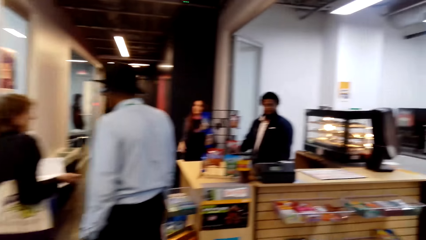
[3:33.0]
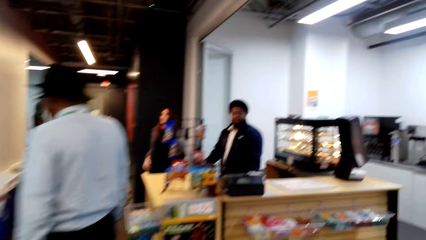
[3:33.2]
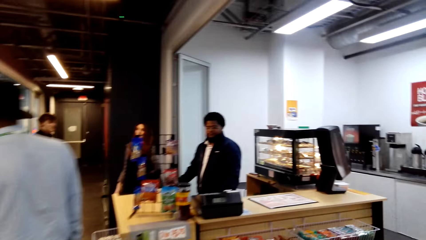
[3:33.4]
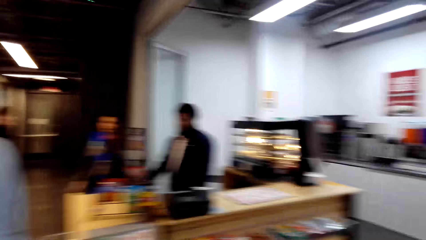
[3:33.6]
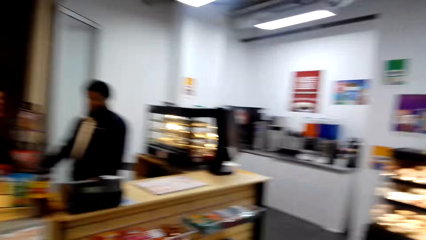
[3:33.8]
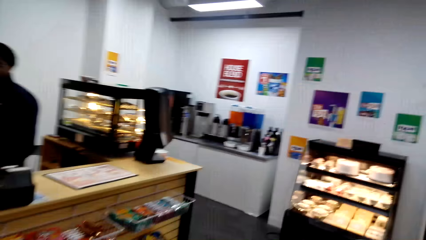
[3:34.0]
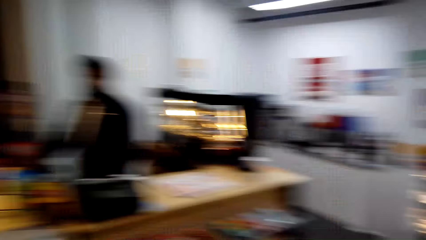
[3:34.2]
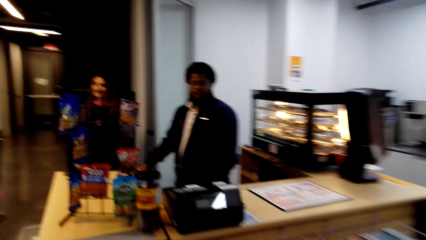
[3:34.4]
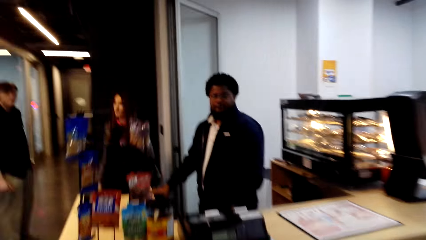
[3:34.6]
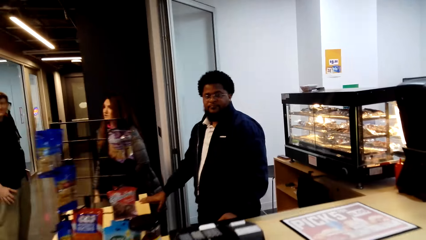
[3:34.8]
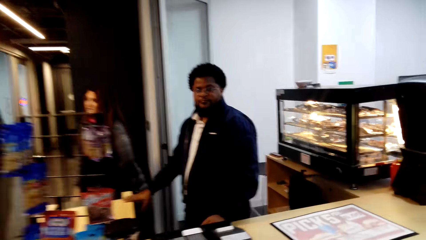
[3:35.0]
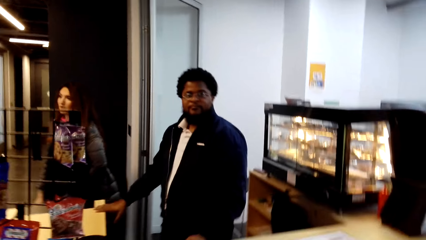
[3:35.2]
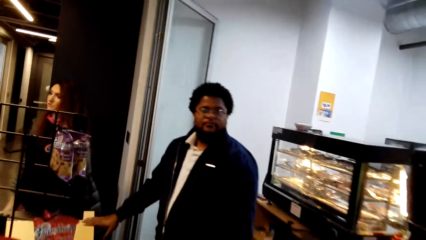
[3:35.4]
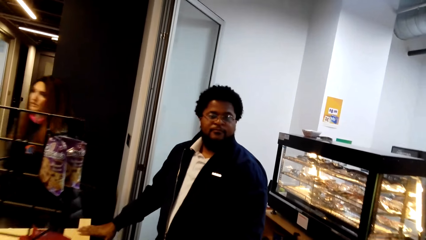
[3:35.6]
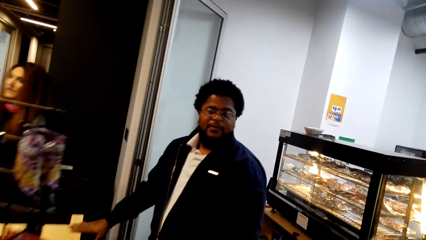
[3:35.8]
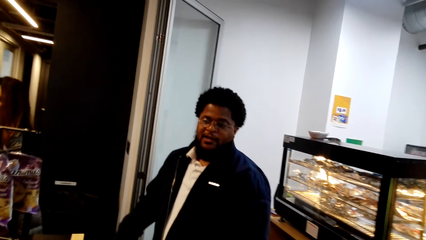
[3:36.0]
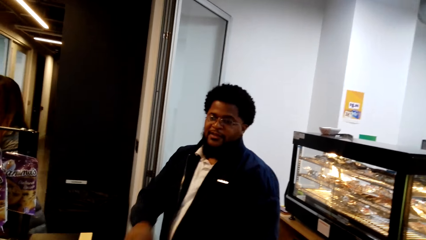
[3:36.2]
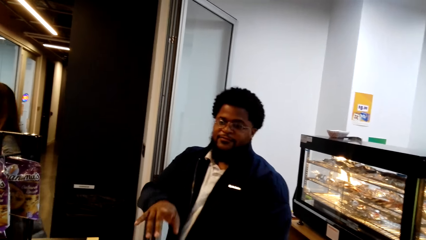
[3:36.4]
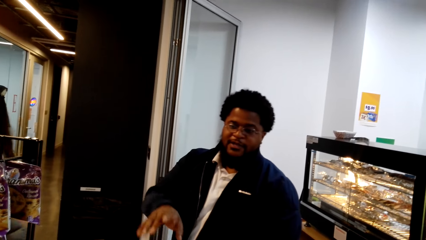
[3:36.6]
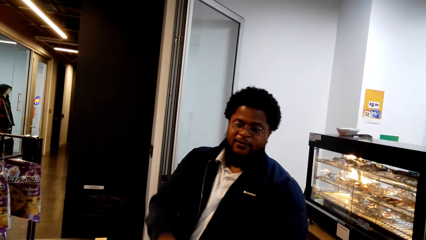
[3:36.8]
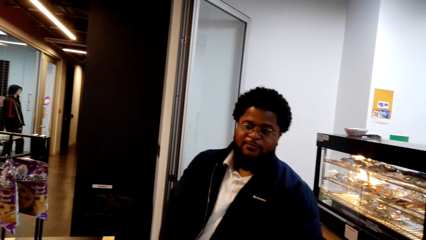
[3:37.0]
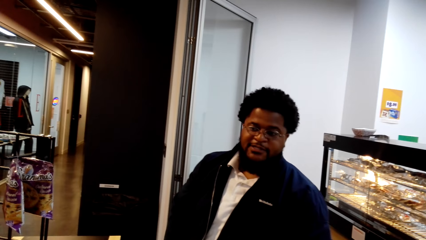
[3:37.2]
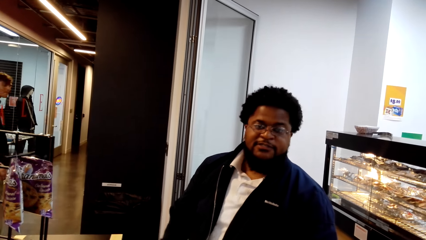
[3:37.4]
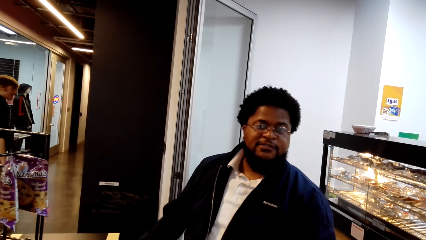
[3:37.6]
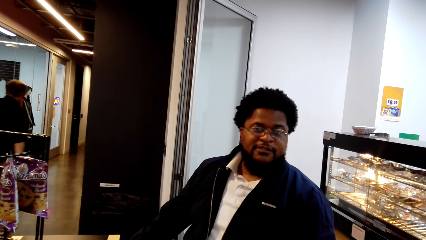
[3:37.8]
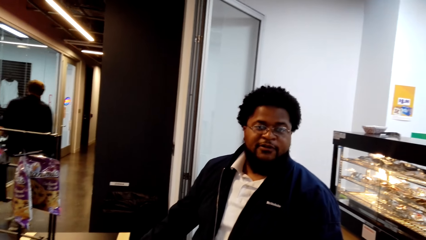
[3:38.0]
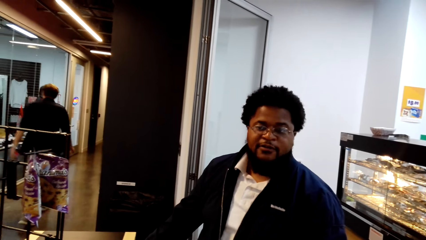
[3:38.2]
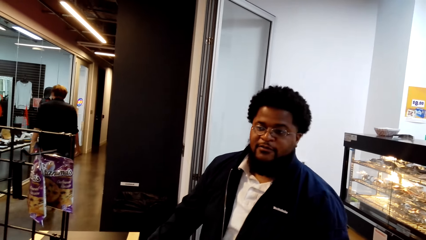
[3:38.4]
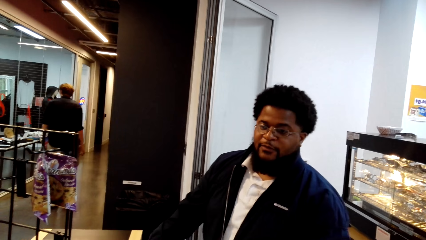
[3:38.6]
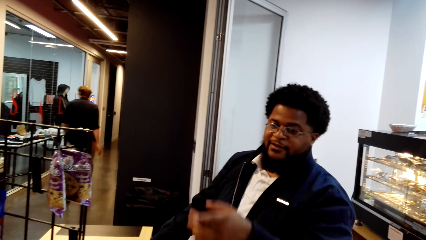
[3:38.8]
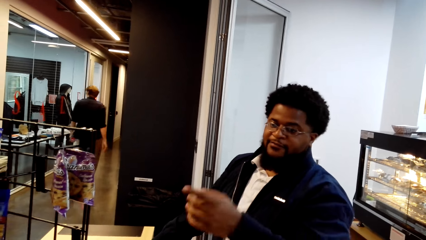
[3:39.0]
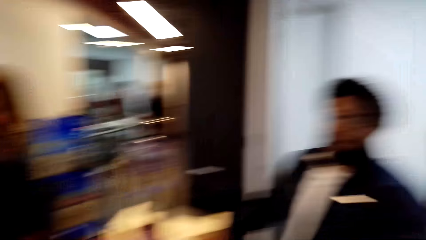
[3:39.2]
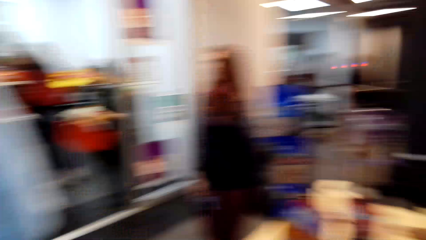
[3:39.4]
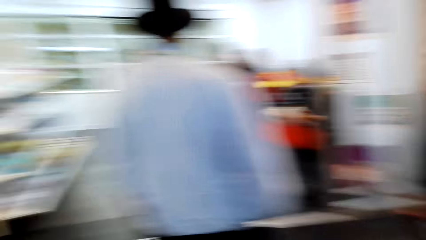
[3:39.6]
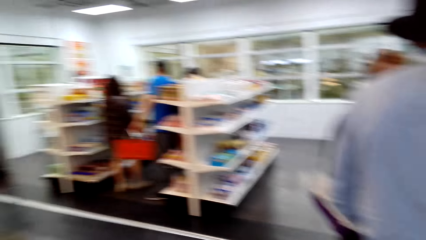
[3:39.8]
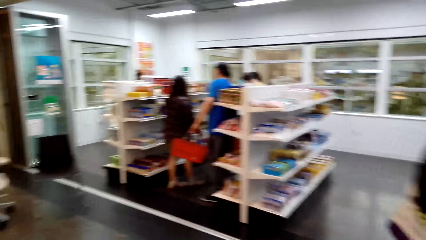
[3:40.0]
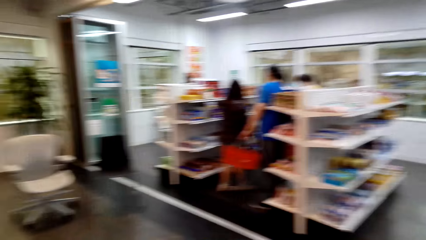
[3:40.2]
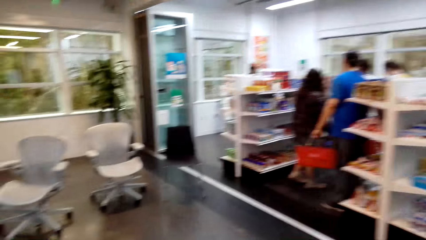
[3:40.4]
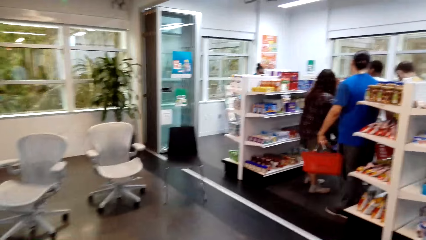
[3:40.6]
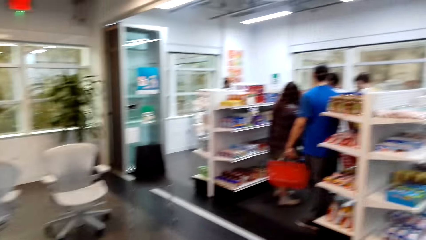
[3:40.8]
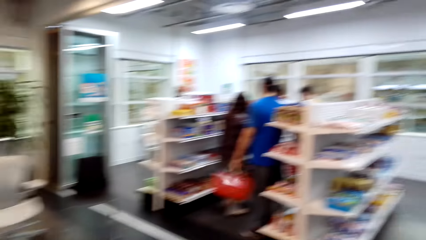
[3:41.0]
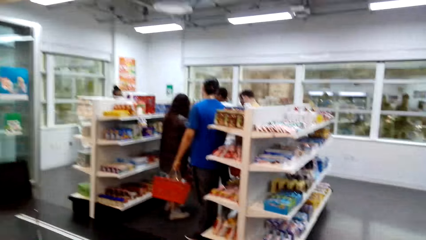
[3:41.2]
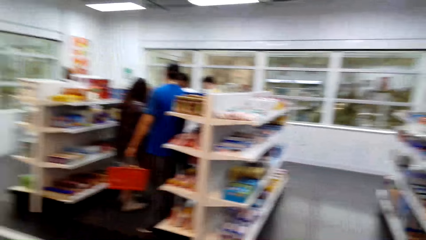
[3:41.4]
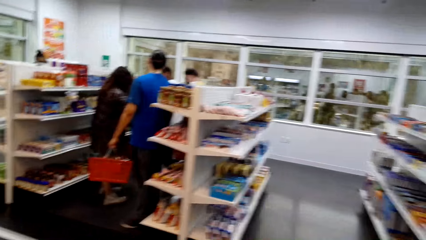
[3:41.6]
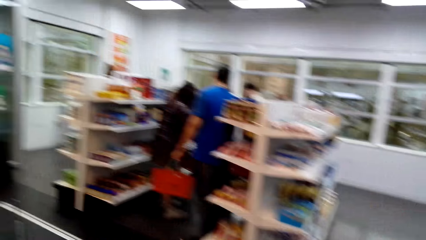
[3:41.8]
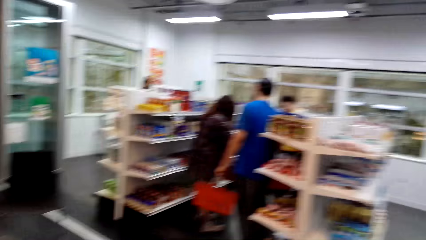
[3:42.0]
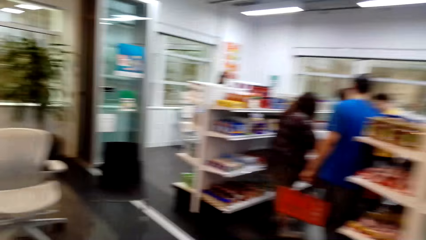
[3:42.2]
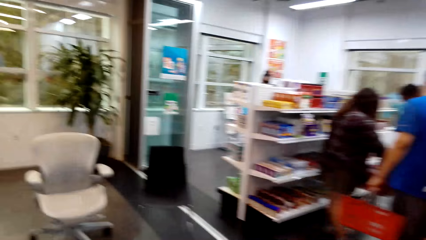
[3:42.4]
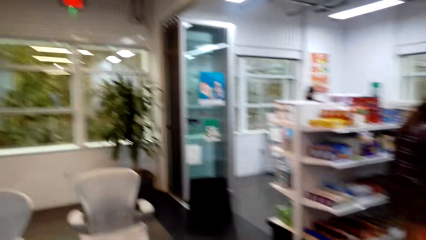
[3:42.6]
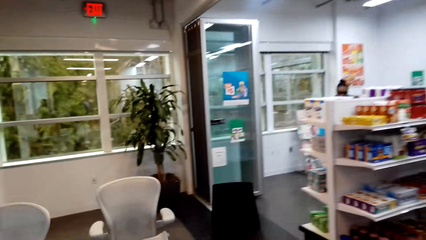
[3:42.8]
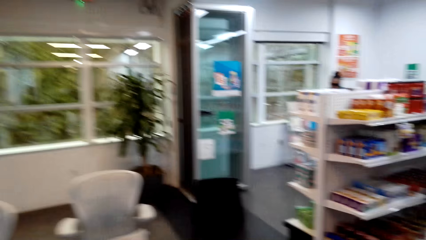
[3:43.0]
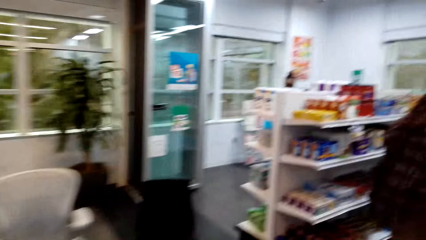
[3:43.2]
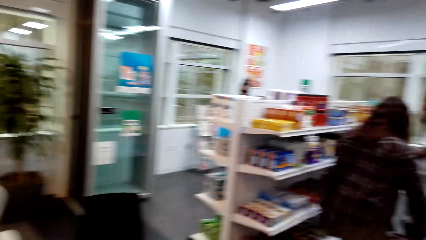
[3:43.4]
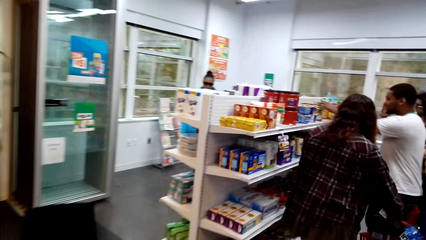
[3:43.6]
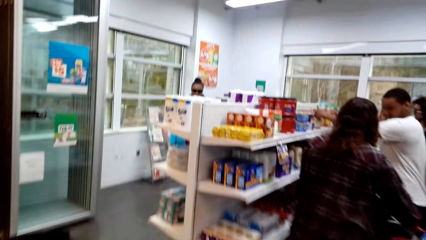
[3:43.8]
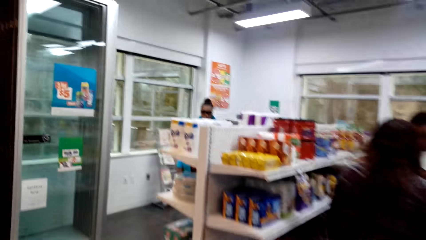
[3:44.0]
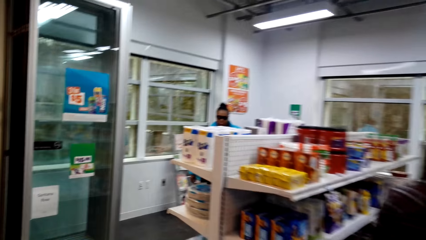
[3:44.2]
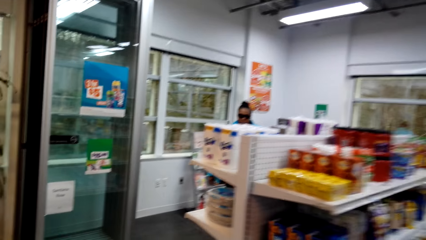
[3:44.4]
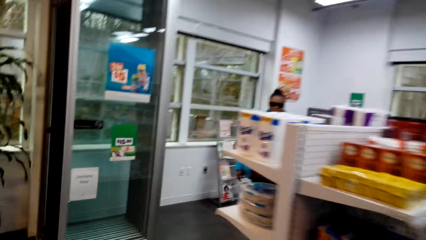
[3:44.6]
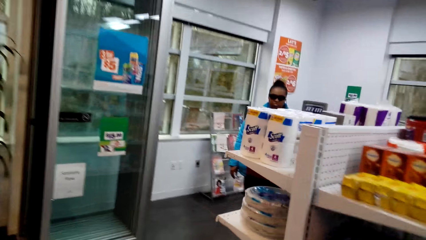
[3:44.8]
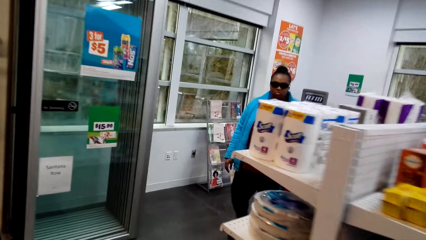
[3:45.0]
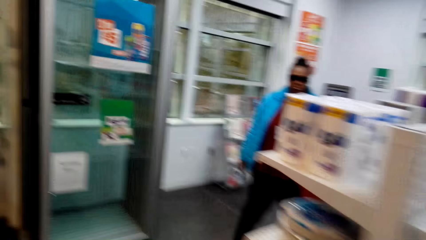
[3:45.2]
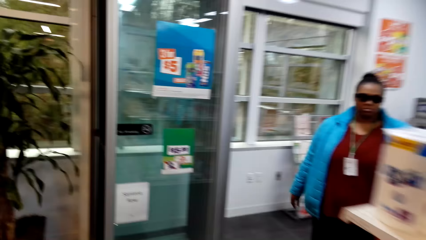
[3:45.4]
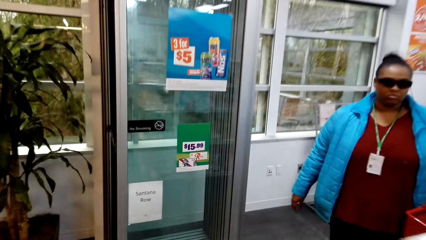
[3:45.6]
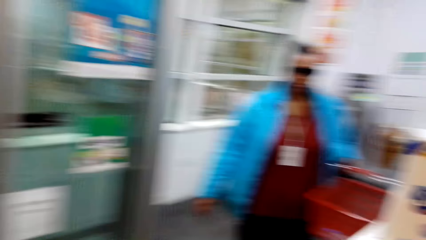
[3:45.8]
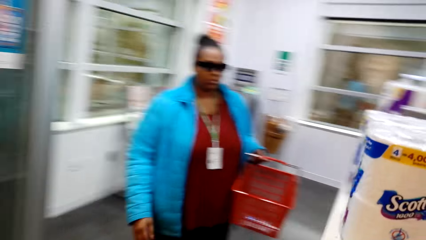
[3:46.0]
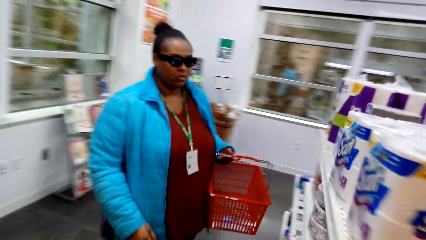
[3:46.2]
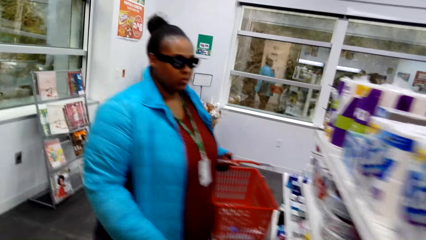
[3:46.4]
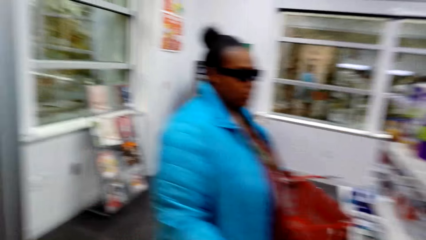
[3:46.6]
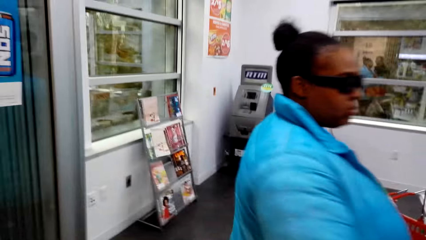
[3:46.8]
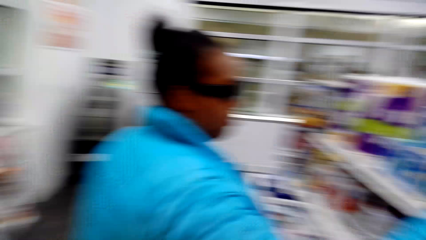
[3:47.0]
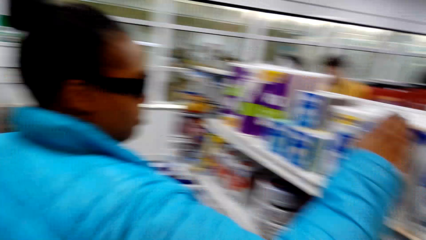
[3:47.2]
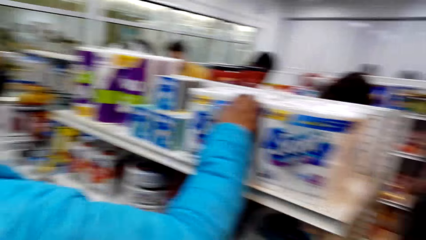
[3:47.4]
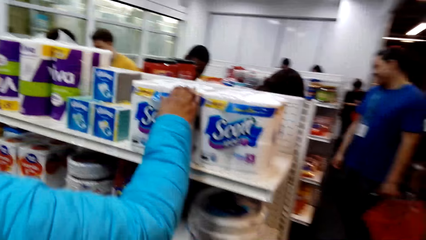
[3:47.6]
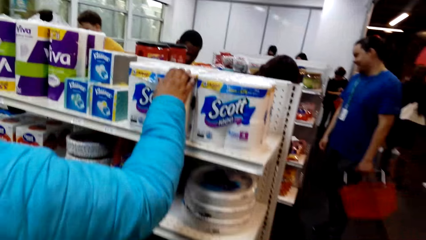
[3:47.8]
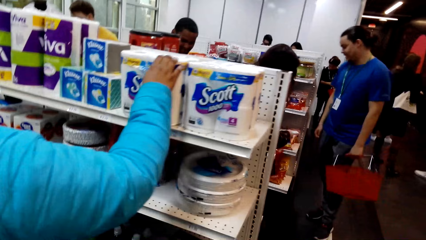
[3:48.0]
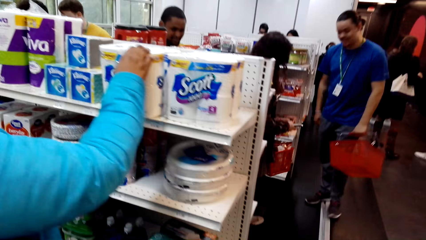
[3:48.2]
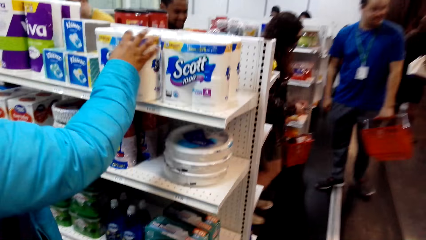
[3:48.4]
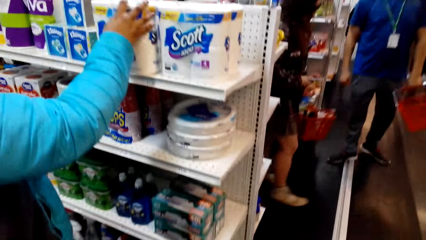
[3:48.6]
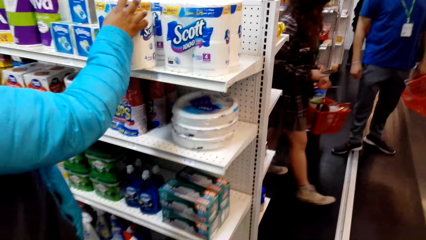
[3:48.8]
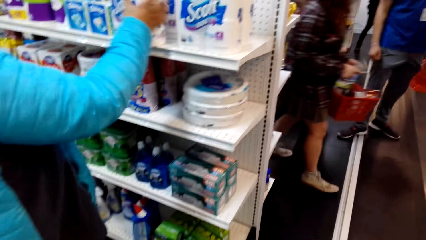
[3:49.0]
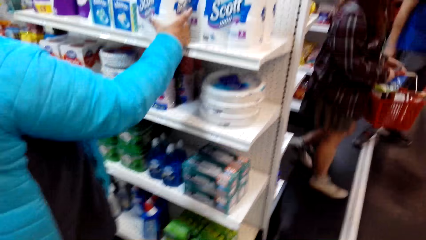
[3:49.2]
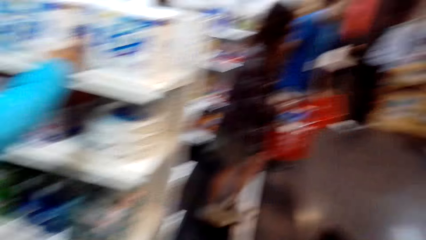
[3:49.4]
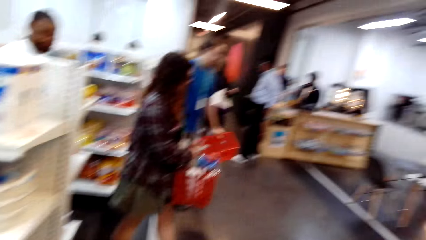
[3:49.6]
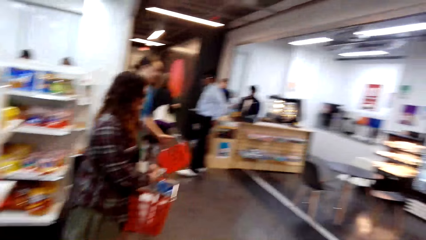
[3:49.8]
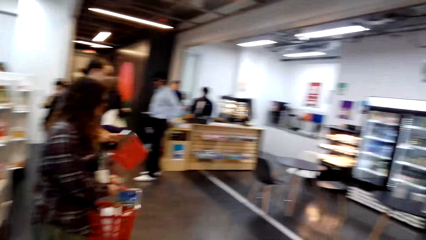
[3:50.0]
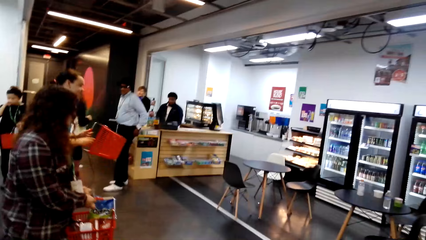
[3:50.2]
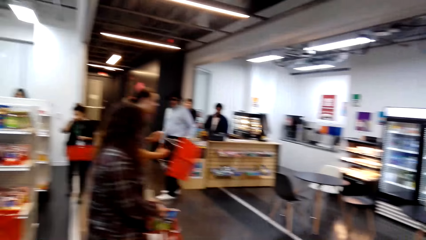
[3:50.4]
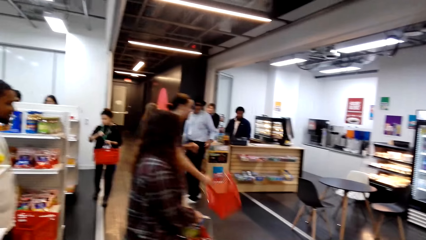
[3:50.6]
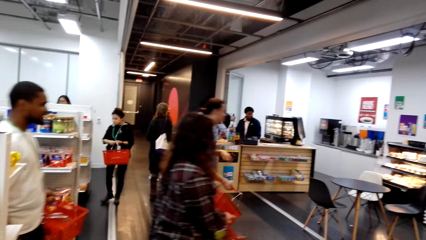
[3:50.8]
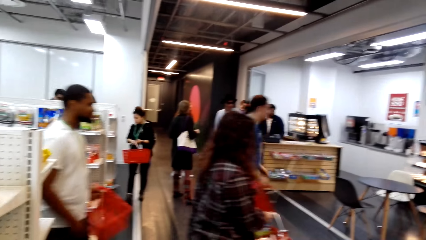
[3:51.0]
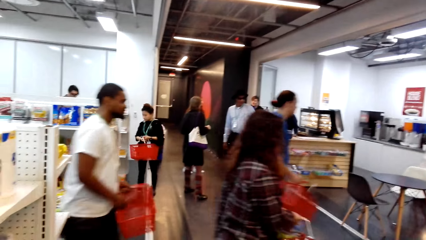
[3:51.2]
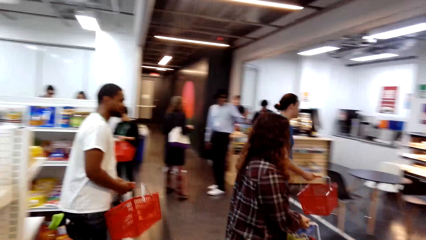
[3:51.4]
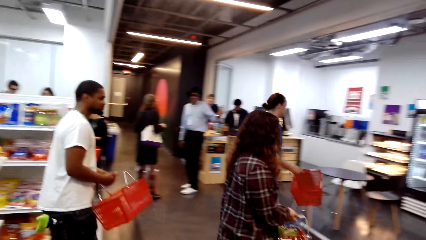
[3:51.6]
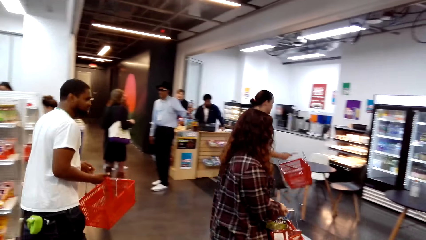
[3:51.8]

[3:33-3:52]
A man stands at the counter, converses and points his finger. The camera wearer turns around. They walk around.
